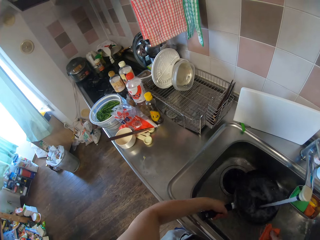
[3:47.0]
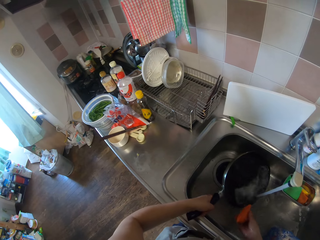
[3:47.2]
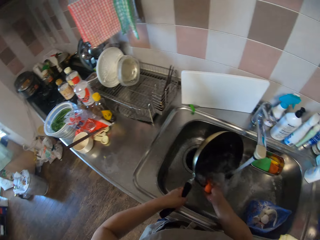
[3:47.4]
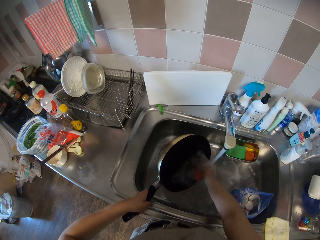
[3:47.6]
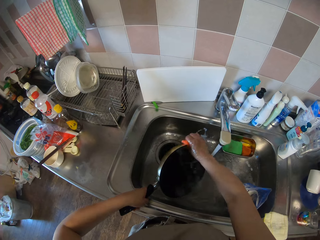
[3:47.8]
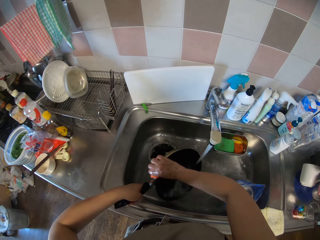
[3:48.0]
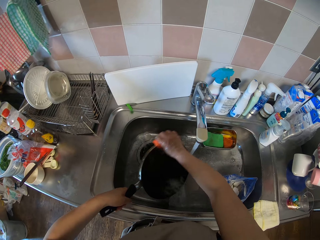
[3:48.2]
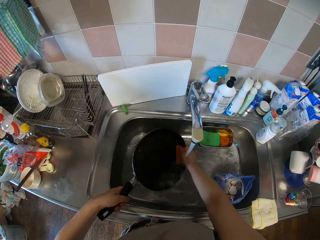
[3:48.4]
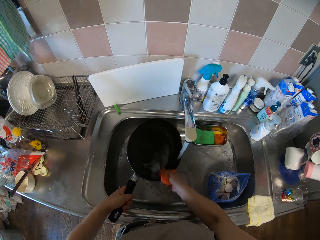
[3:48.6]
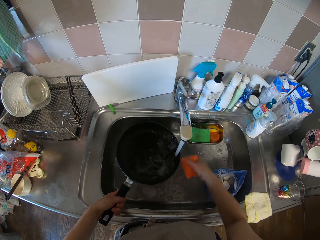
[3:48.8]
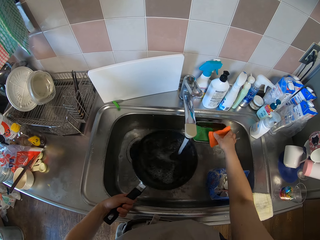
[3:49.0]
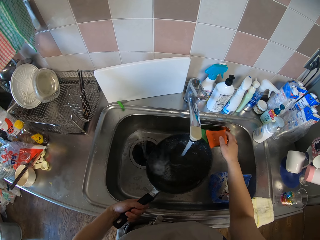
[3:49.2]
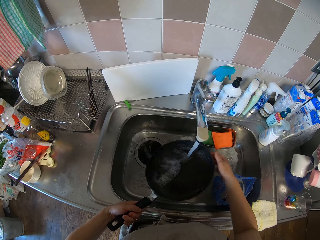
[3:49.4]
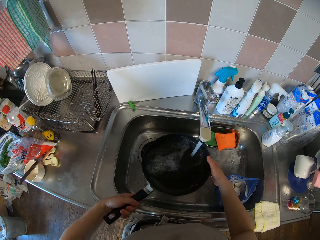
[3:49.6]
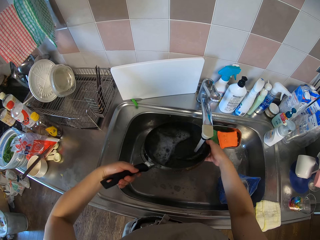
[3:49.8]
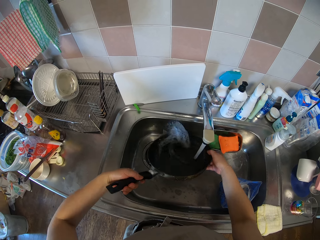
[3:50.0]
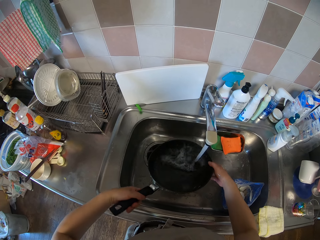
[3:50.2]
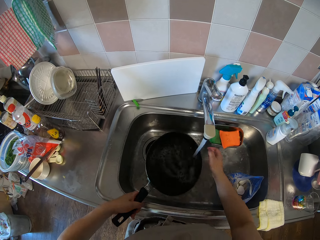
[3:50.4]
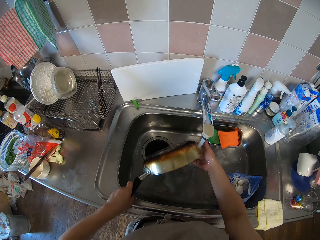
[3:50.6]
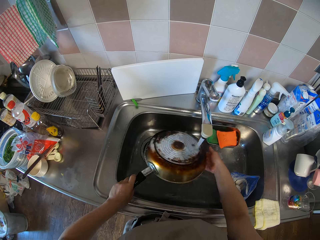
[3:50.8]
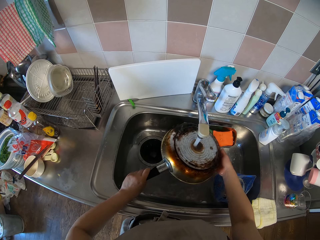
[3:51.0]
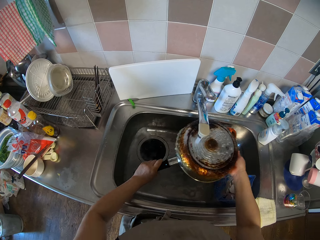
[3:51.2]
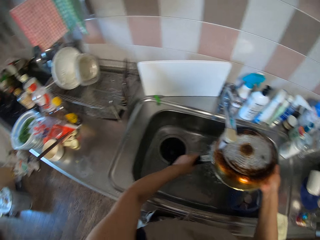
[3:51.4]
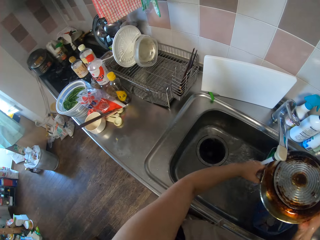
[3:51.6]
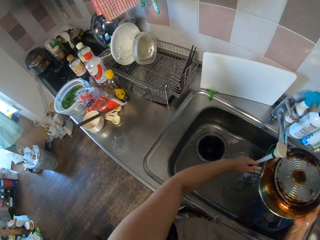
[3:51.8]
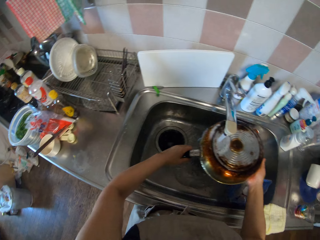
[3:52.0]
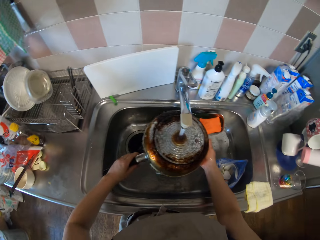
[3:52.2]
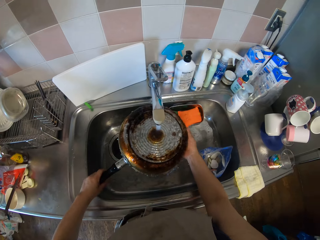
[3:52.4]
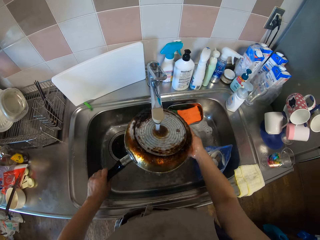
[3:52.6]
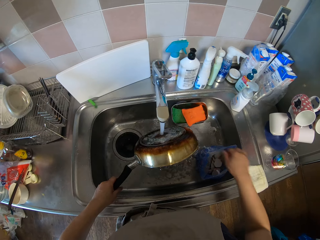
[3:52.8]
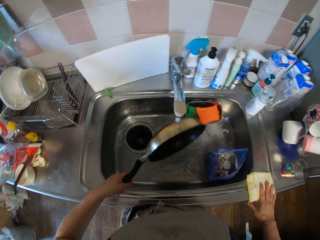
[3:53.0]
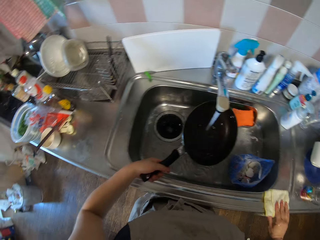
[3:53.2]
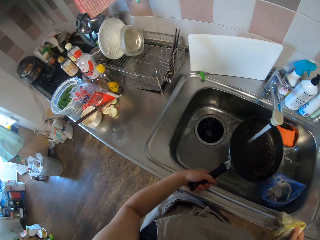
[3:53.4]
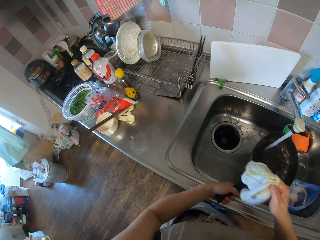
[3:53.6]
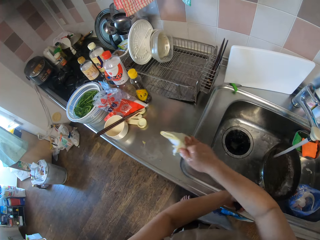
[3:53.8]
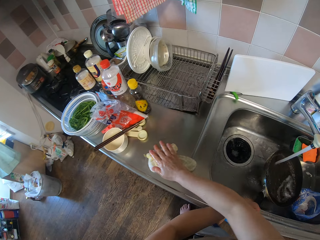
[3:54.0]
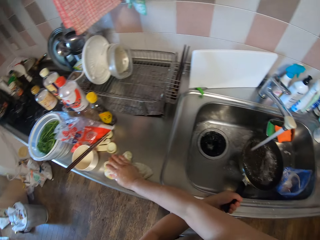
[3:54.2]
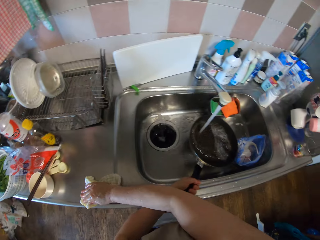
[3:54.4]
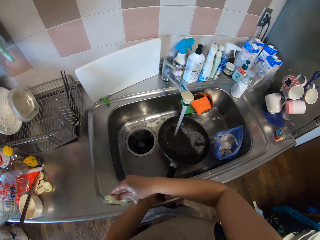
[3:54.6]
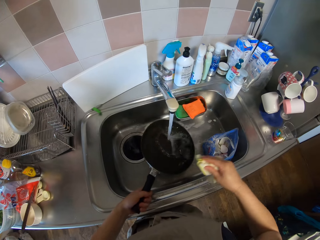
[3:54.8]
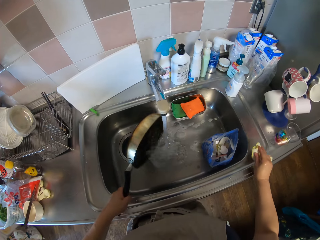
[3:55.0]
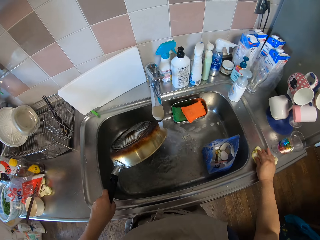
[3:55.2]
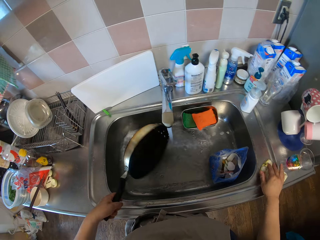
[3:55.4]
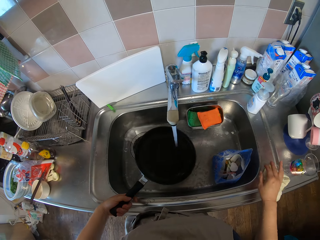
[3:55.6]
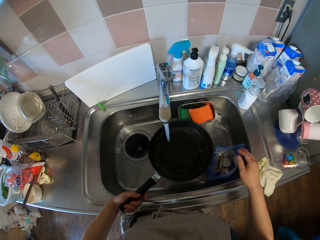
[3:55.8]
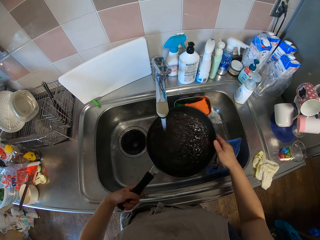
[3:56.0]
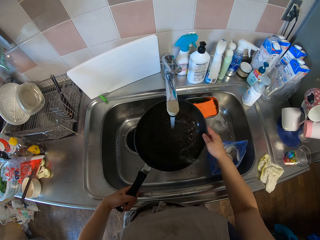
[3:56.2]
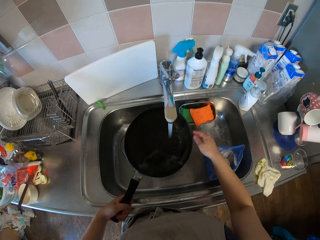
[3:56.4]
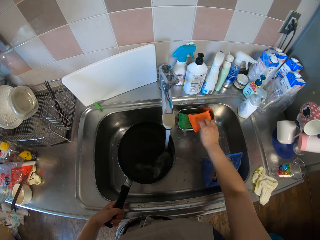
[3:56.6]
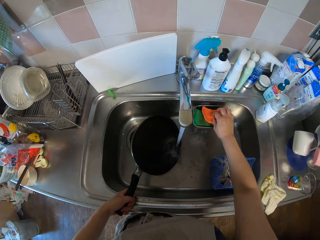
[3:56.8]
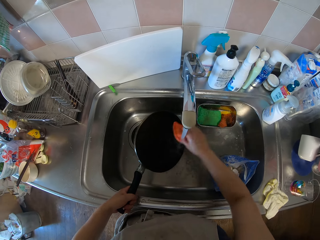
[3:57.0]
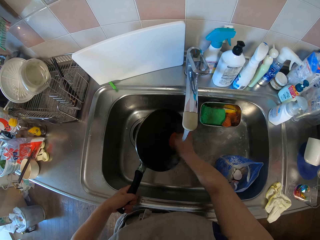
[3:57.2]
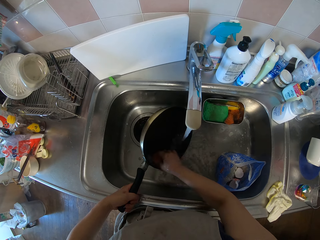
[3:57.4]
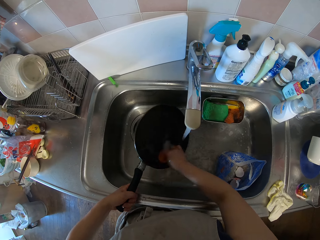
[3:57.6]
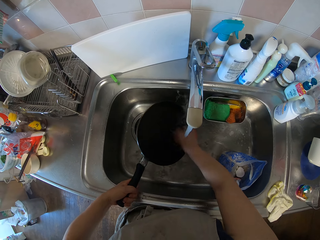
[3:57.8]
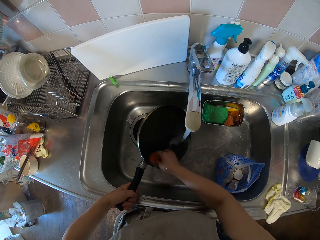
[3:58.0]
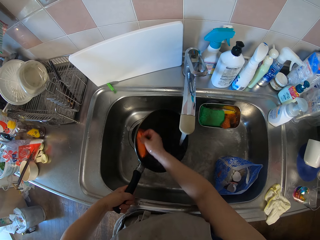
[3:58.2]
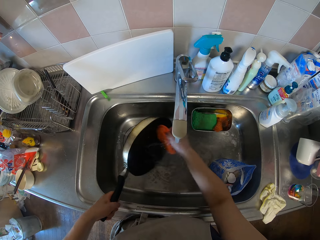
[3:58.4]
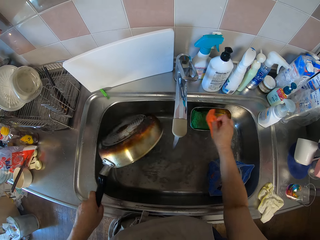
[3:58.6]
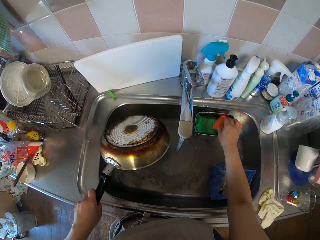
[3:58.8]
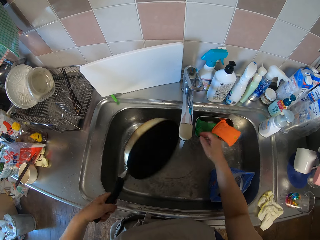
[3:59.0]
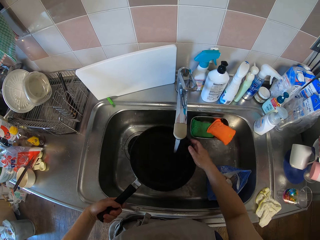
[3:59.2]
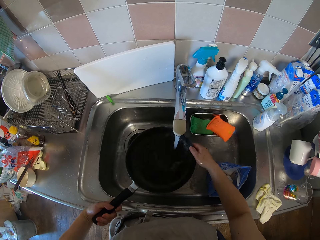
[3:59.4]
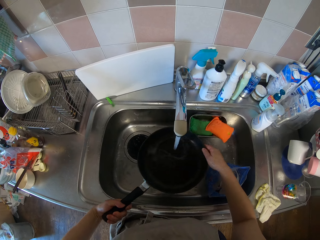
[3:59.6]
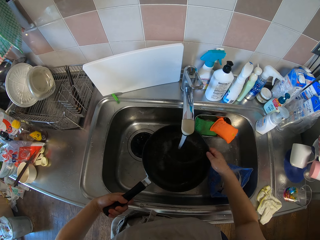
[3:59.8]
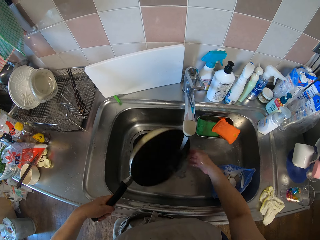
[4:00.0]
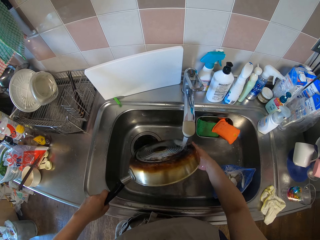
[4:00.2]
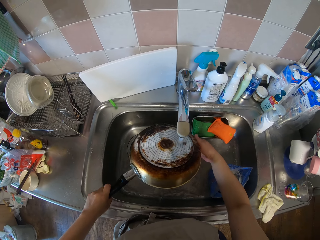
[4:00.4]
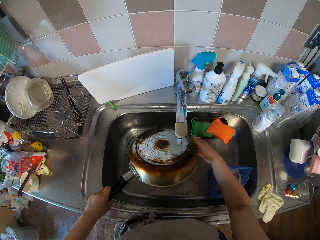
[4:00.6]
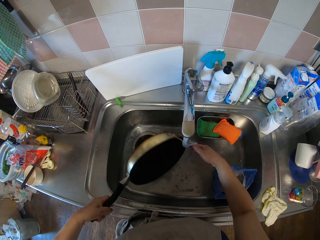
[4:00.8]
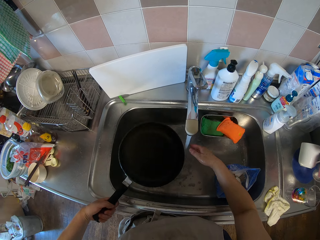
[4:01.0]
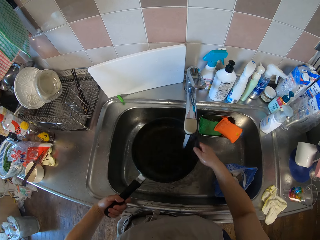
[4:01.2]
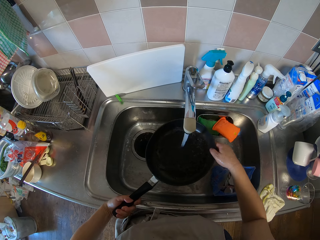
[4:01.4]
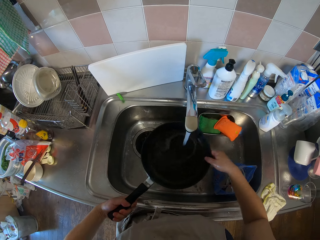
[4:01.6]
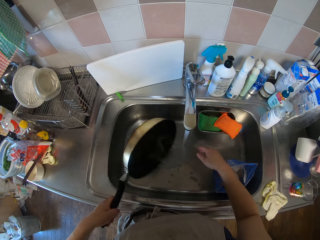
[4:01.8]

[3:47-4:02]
The camera wearer puts down the scrub sponge. They clean the frying pan. They take the hand towel, wipe the sink and put down the towel. They take the scrub sponge, scrub the frying pan and put down the scrub sponge. They clean the frying pan.

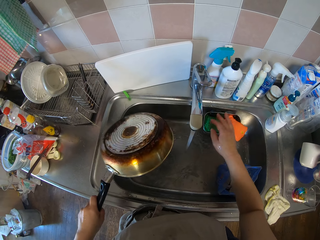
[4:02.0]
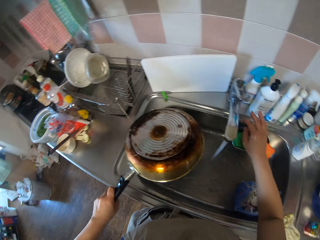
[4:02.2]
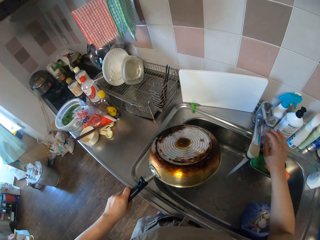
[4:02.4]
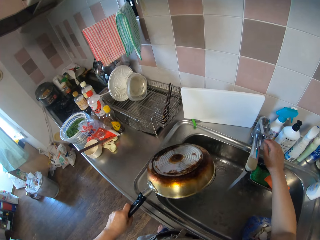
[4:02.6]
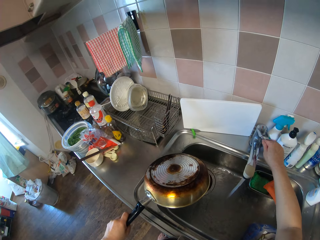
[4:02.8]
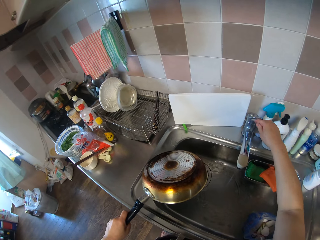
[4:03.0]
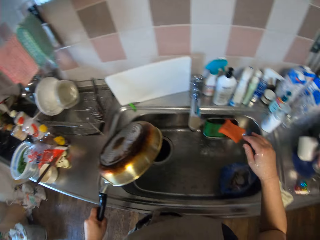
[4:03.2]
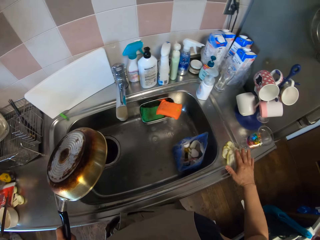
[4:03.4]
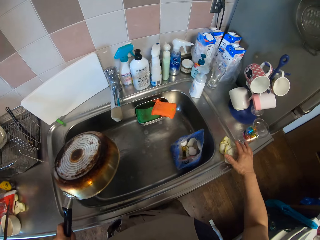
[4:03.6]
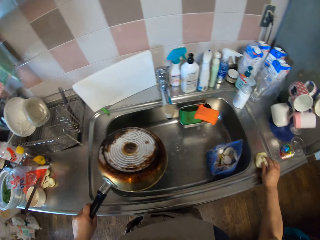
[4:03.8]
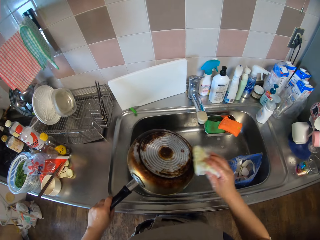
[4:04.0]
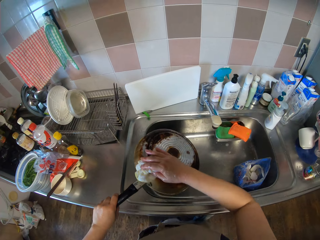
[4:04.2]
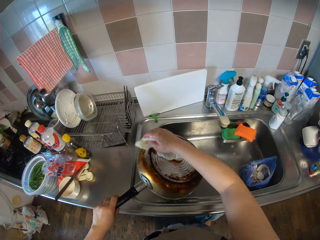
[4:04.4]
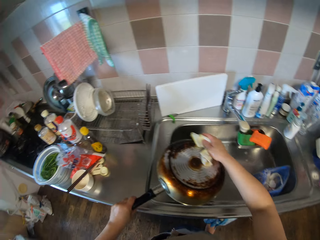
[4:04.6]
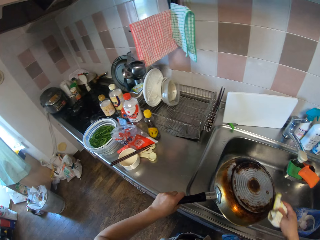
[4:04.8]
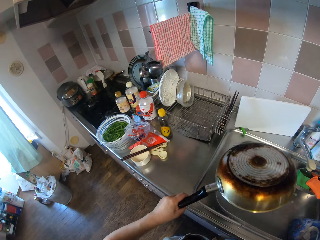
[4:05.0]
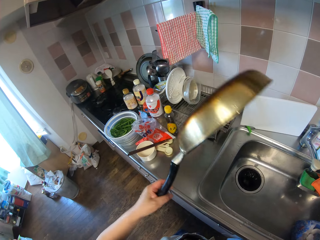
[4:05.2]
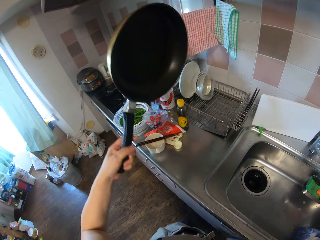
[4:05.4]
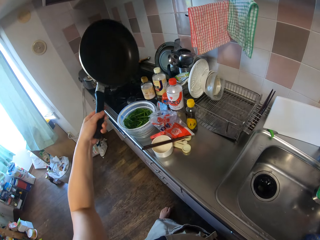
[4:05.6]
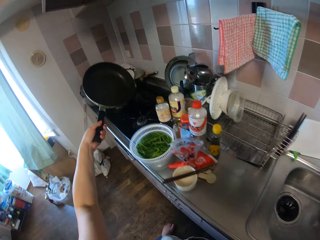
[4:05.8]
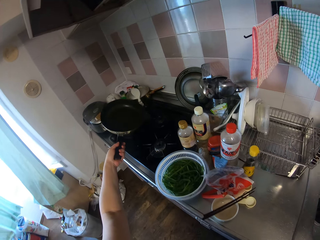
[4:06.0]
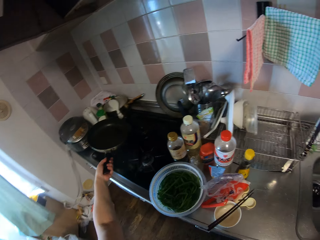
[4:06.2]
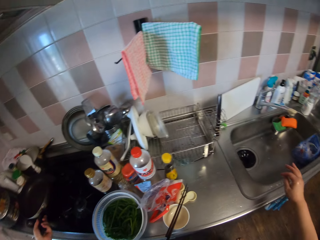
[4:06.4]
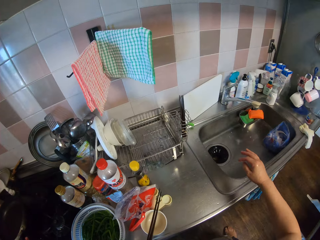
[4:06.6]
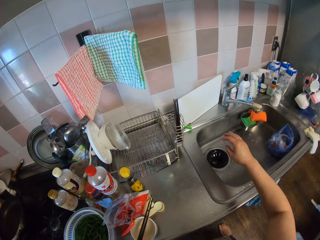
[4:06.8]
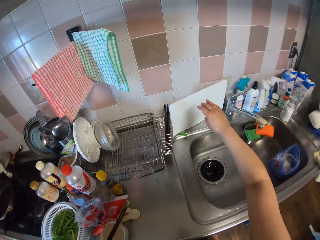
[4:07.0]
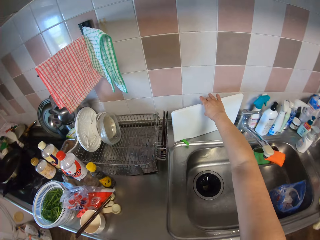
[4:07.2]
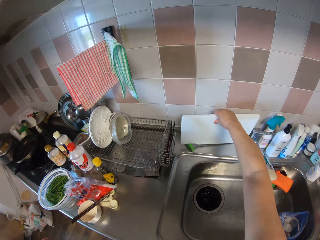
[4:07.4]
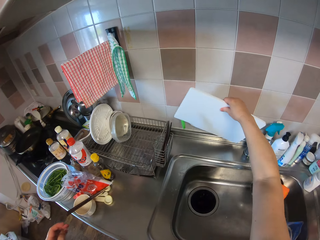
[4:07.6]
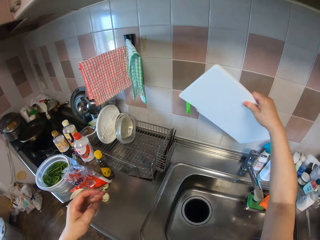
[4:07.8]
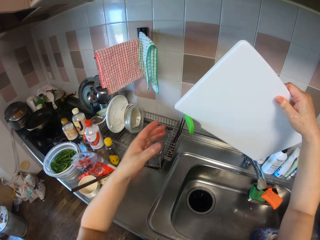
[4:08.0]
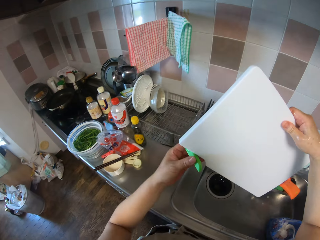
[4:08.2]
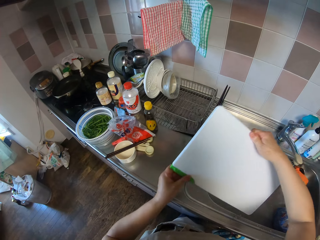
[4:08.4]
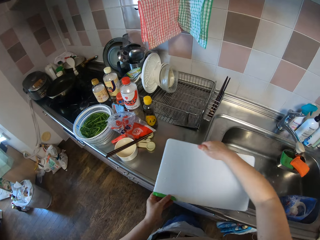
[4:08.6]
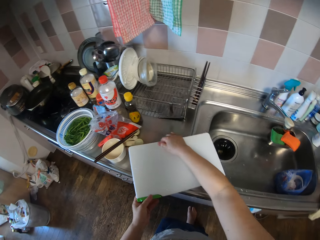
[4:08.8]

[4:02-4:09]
The camera wearer closes the tap. They take the towel or cloth. They clean the frying pan with the cloth. They put the frying pan on the cooking plate. They take the cutting board.
